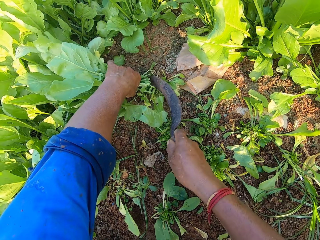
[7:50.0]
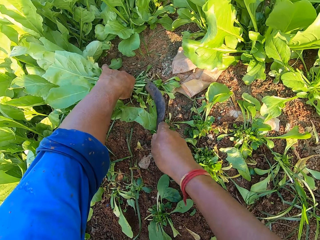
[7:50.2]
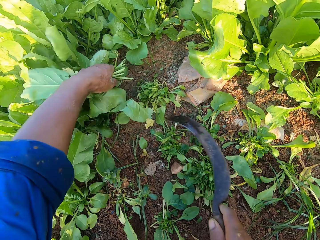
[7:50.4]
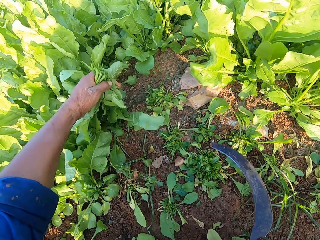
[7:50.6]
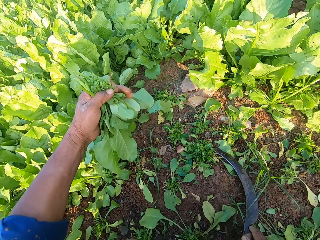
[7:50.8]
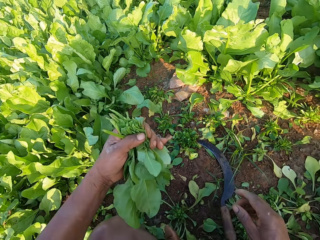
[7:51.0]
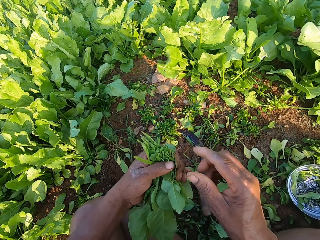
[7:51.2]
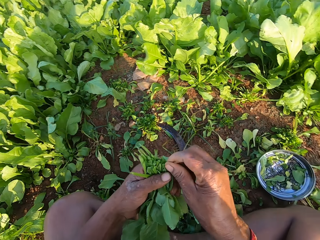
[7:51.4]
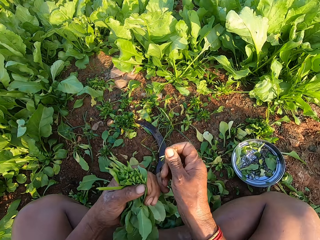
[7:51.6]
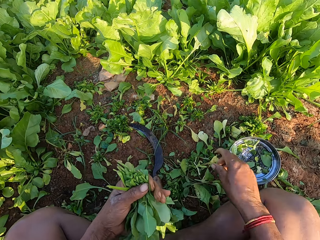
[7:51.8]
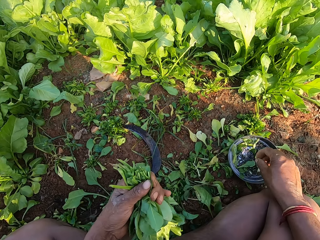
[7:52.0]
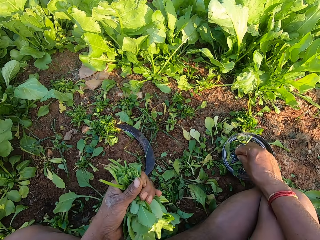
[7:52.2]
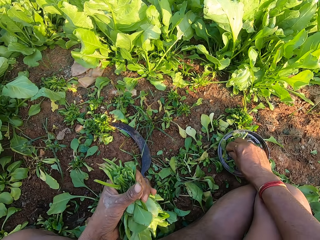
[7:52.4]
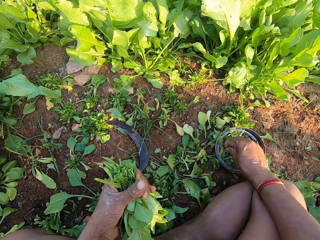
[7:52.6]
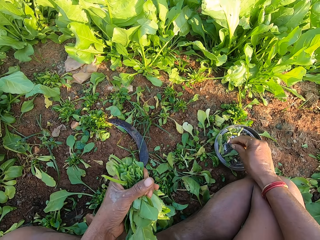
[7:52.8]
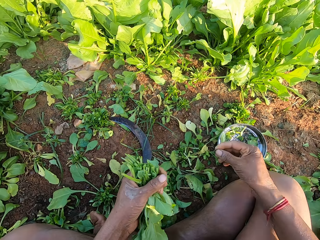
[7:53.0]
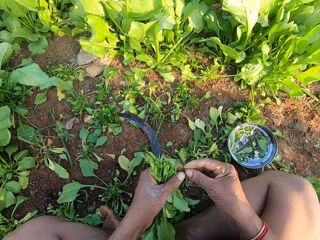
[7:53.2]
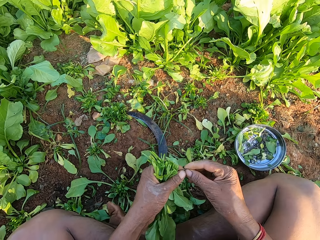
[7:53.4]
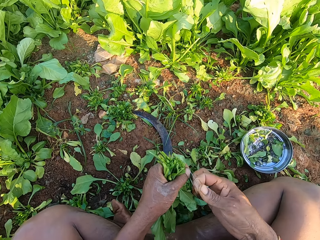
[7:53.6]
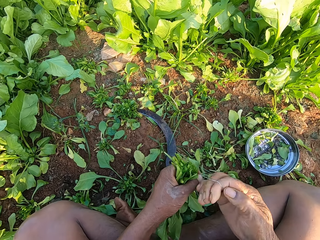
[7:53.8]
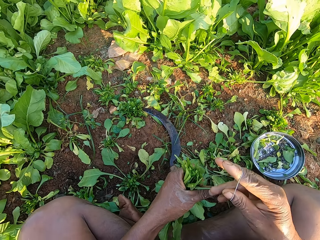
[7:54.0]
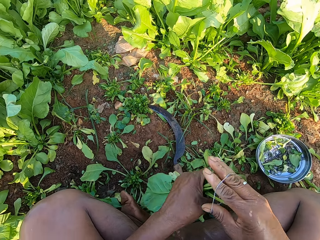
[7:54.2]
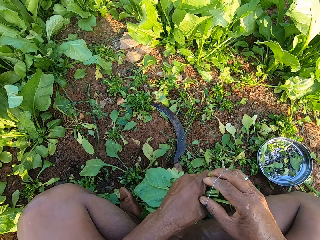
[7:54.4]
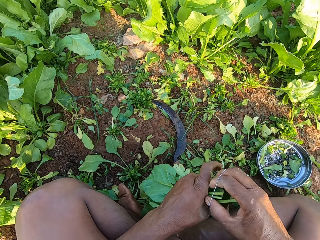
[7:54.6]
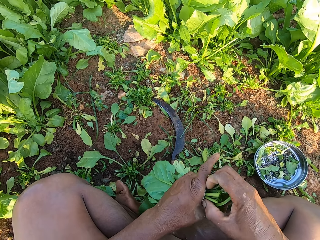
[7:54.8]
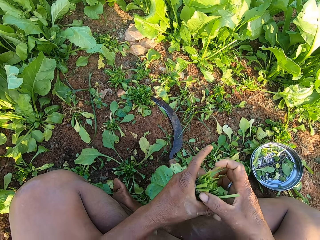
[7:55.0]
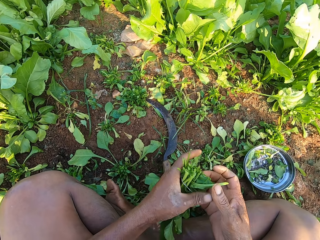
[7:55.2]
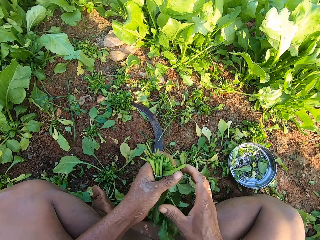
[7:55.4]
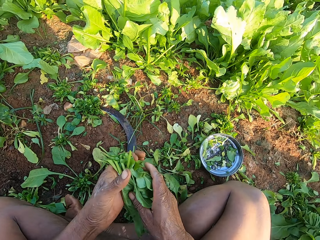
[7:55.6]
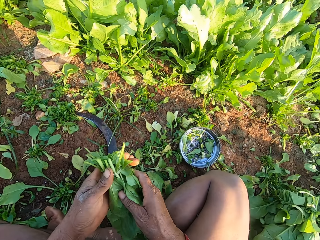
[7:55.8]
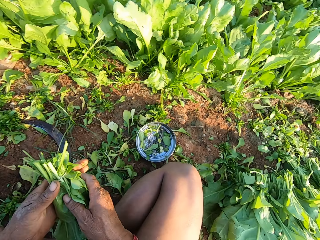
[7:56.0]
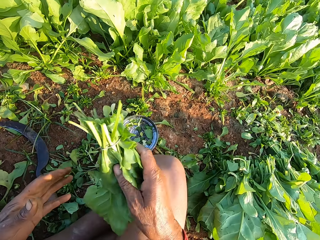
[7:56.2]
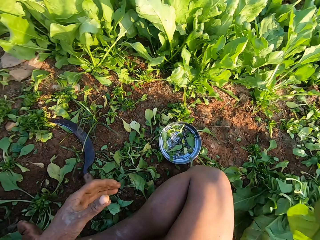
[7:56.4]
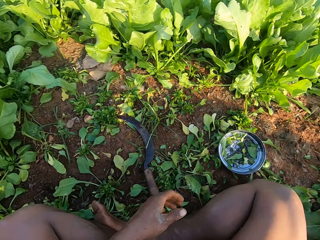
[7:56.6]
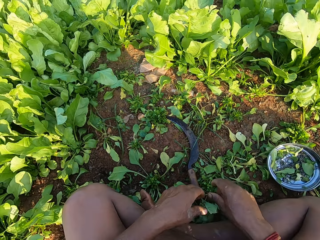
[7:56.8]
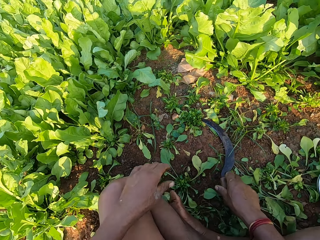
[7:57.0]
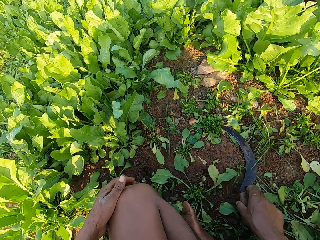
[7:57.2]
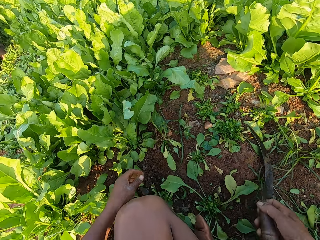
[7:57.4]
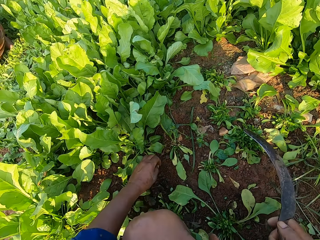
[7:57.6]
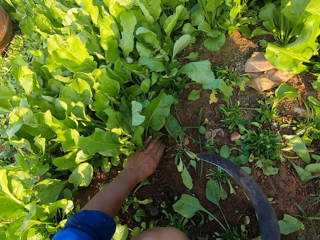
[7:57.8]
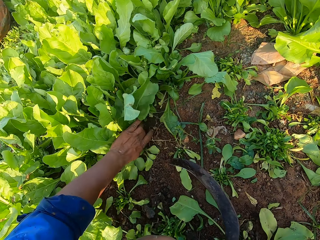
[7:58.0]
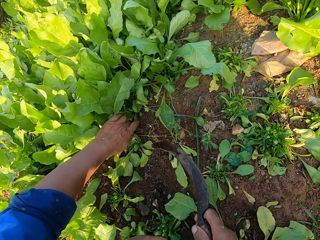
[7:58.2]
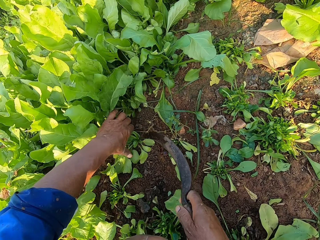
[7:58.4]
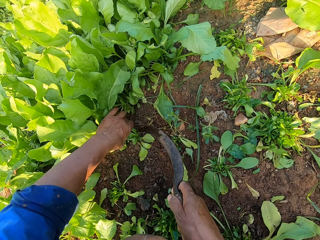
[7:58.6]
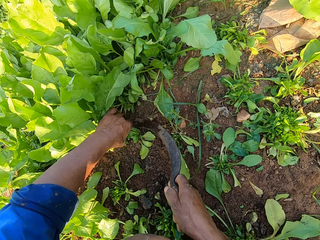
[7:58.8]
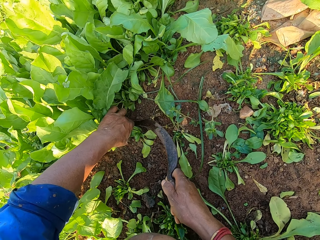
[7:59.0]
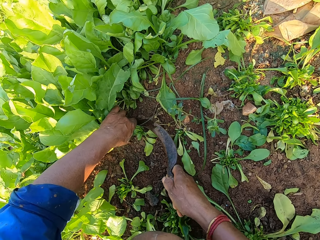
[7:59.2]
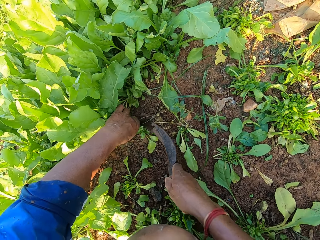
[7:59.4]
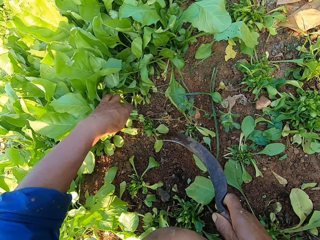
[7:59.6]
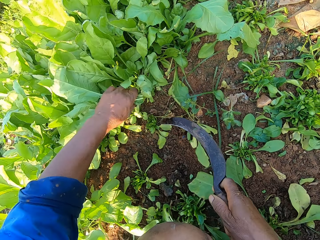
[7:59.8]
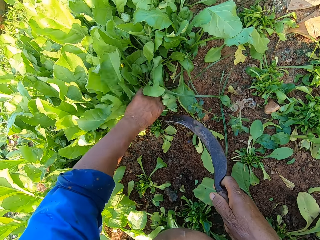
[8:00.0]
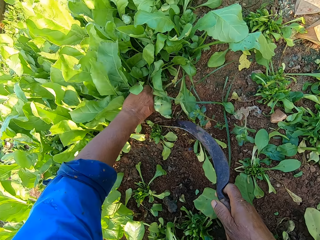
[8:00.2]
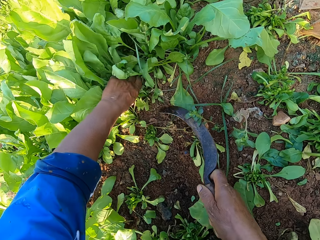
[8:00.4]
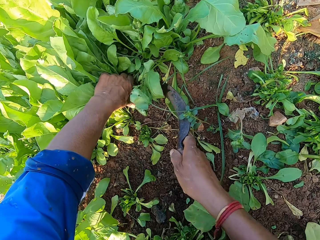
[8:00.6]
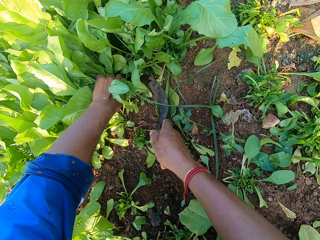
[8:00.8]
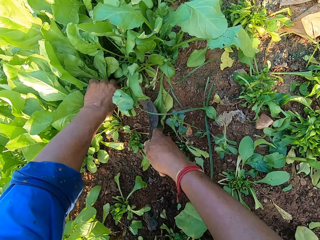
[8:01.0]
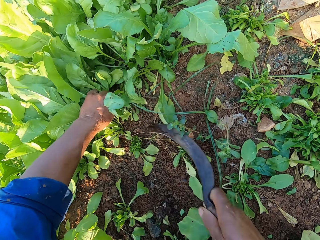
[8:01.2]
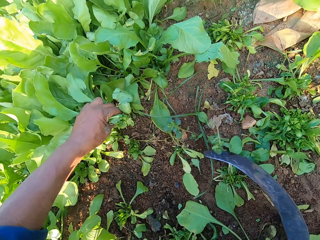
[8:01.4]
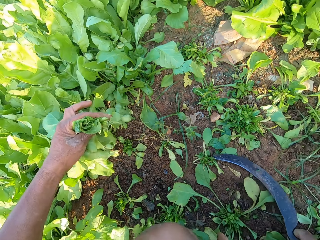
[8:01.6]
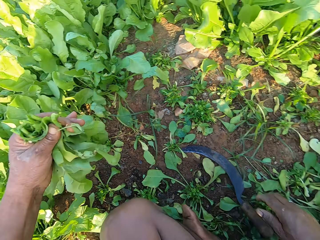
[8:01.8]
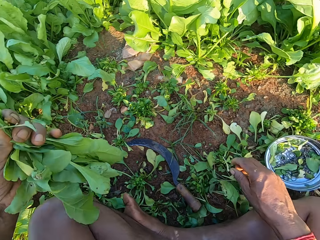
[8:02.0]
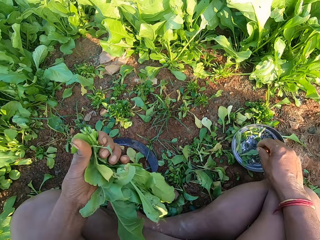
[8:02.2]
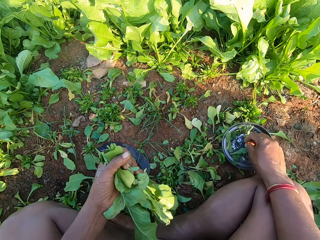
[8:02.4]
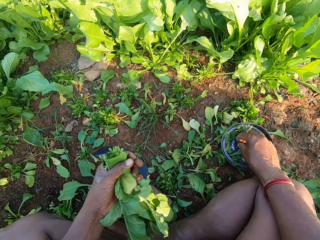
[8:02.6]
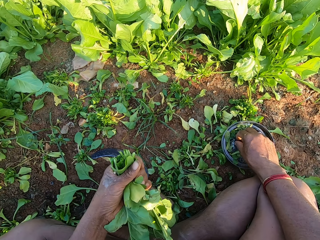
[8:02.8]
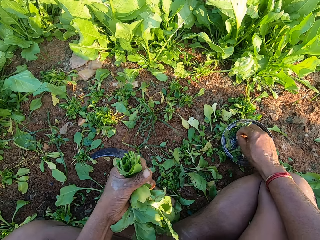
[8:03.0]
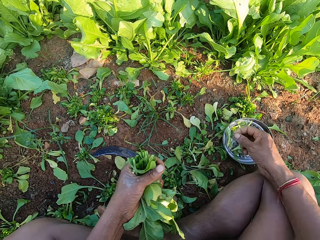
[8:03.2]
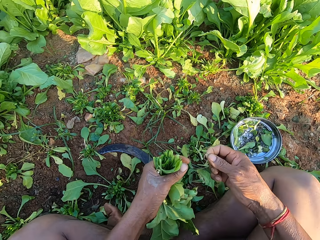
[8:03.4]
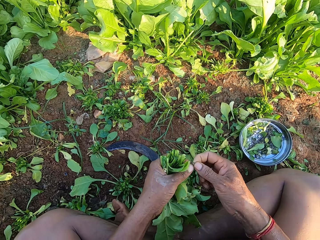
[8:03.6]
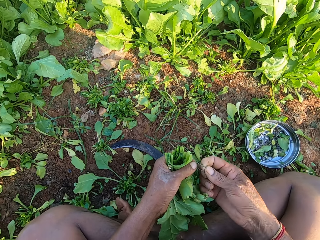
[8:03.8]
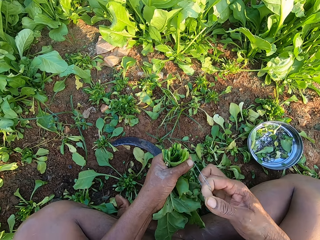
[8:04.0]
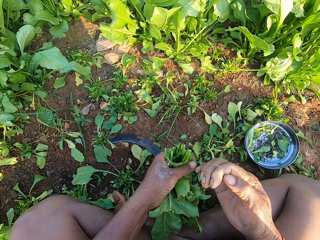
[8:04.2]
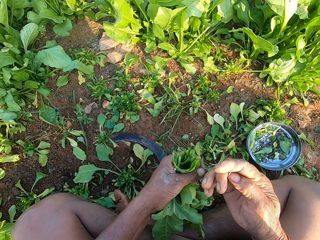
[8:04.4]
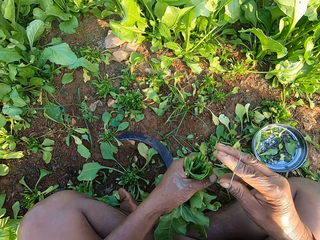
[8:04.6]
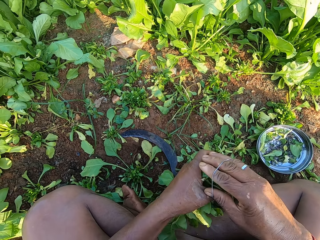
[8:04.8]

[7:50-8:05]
The camera wearer drops the sickle on the ground with his right hand. He pulls some collard green leaves from his left hand to the ground with his right hand. He picks a rubber band from the lid on the ground with his right hand. He pulls the rubber band with both hands. He ties the collard green leaves in his left hand with the rubber band in his right hand. He passes the collard green leaves from his left hand to his right hand. He throws the collard green to the ground with his right hand. He picks the sickle from the ground with his right hand. He holds some collard green leaves with his left hand. He cuts the collard green leaves in his left hand with the sickle in his right hand. He holds some collard green leaves with his left hand. He cuts the collard green leaves in his left hand with the sickle in his right hand. He drops the sickle on the ground with his right hand. He picks a rubber band from the lid on the ground with his right hand. He pulls the rubber band with both hands.

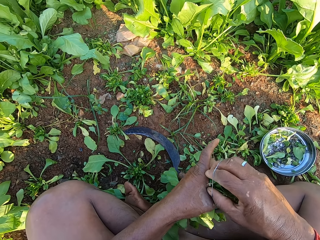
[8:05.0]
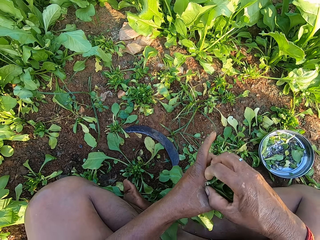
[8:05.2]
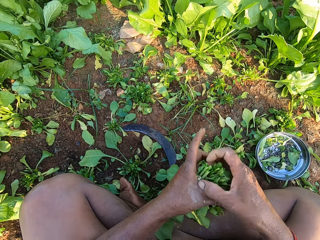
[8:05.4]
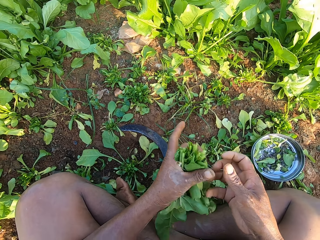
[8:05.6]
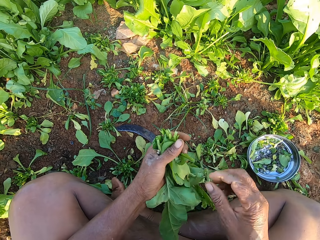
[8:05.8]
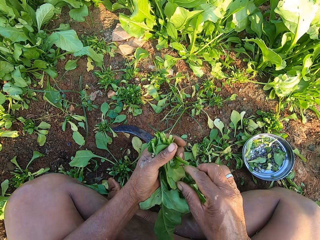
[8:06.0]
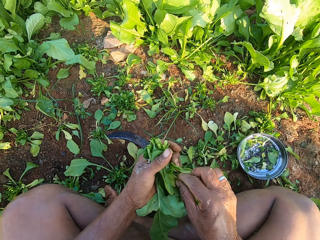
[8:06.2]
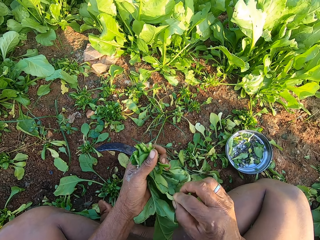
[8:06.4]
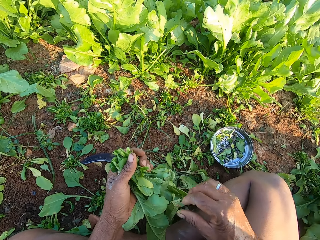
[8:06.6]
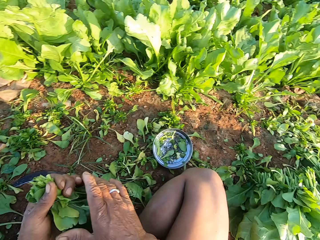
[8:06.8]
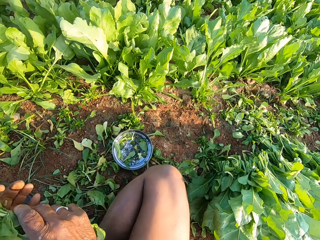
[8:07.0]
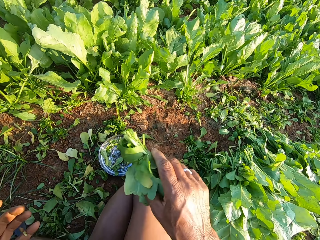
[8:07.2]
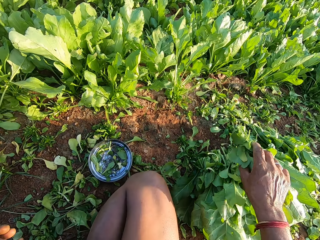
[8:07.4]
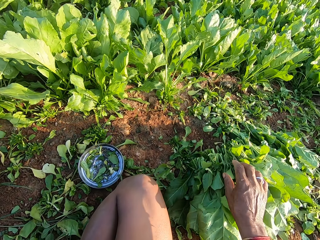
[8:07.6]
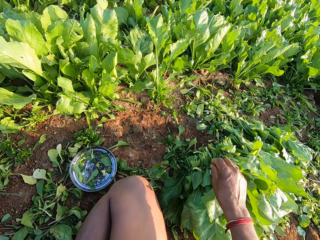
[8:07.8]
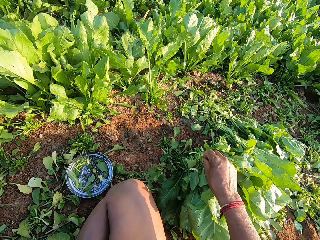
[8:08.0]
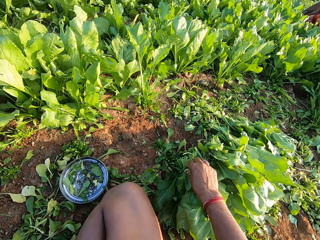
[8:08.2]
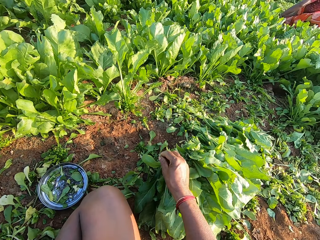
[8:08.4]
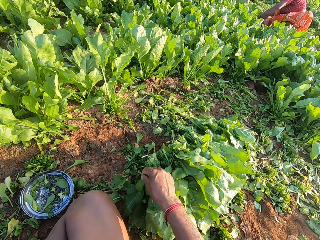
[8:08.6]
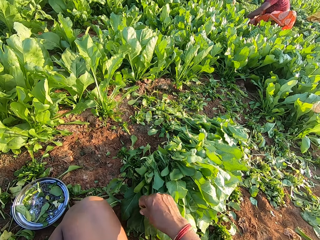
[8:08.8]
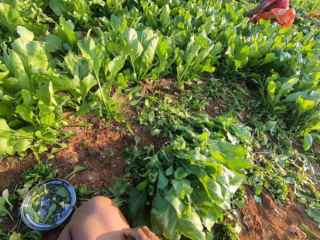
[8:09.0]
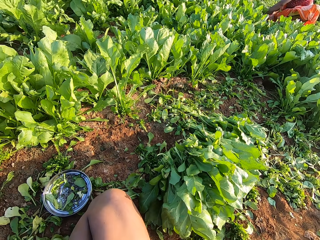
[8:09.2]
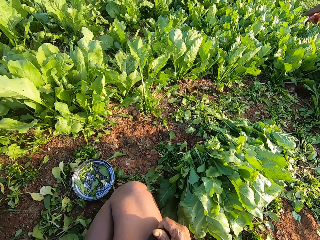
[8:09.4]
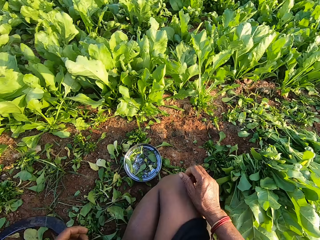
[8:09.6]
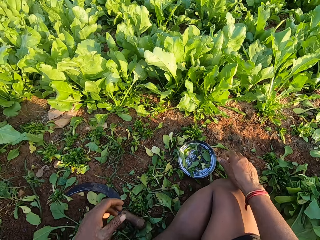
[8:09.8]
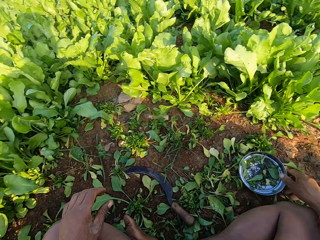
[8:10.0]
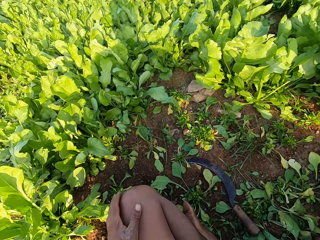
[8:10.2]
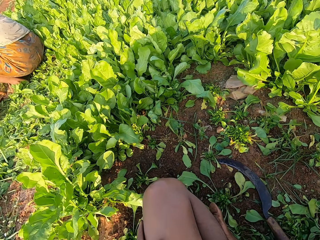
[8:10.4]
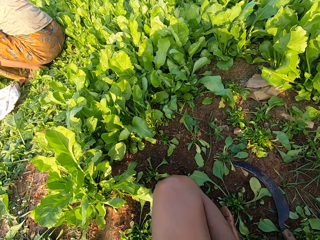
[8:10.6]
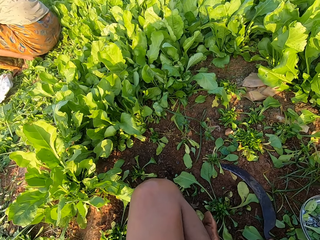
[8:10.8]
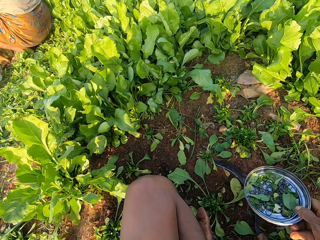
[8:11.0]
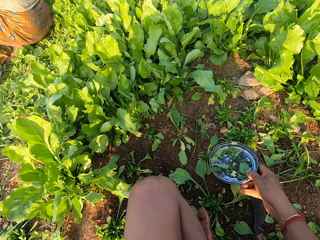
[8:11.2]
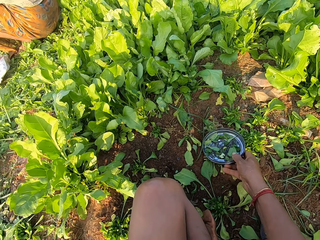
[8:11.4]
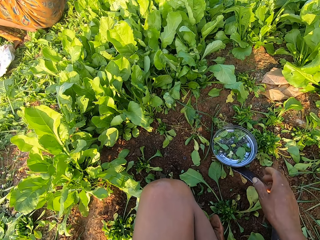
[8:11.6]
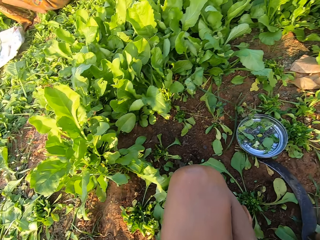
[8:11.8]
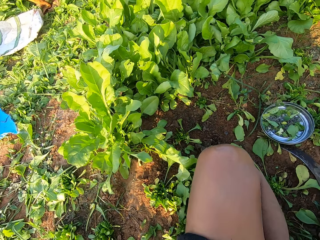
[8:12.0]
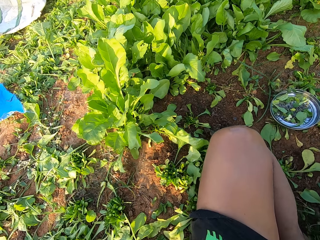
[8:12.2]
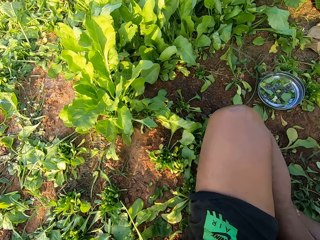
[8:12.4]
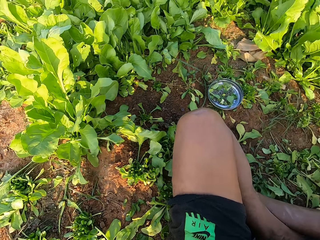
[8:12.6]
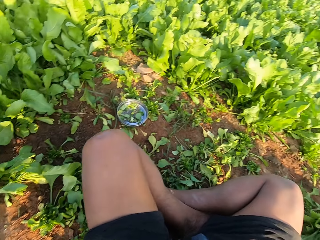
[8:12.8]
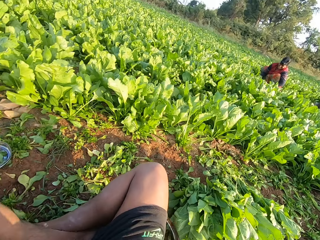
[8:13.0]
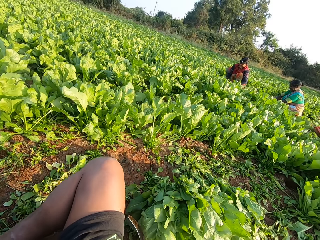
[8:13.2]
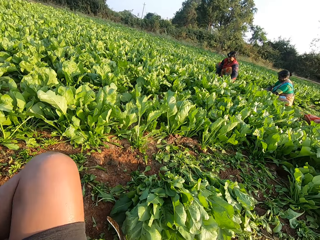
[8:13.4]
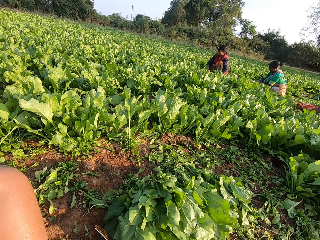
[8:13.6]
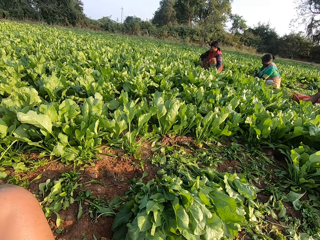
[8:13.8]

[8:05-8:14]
The camera wearer ties the collard green leaves in his left hand with the rubber band in his right hand. He pulls a collard green leaf from his left hand to the ground with his right hand. He passes the collard green leaves from his left hand to his right hand. He drops the collard green leaves in his right hand on the collard green leaves on the ground with his right hand. He touches the collard green leaves on the ground with his right hand. He adjusts his shorts with his right hand. He drops the lid on the ground with his right hand. He moves the plate. He looks around.
